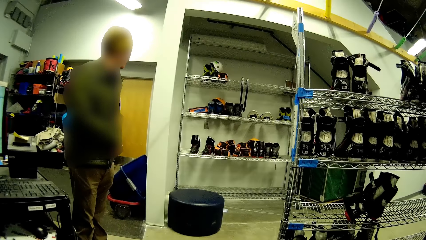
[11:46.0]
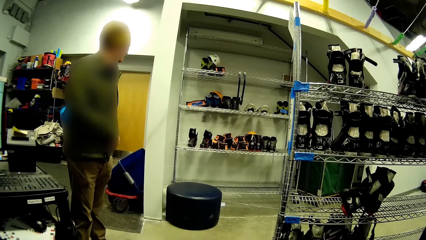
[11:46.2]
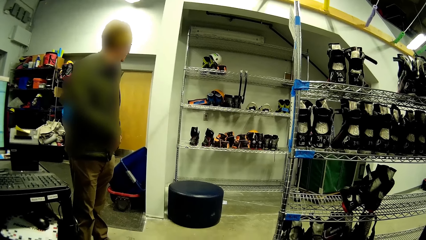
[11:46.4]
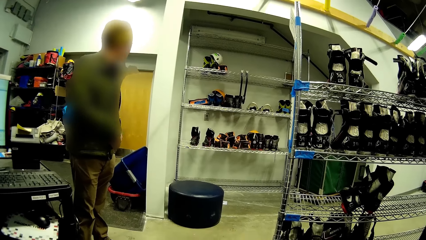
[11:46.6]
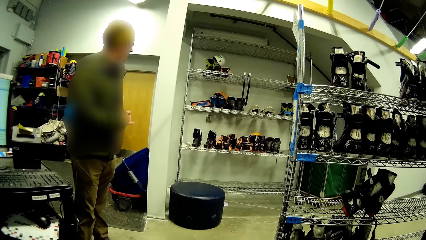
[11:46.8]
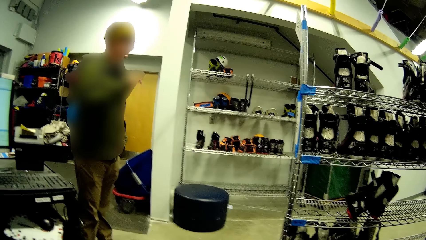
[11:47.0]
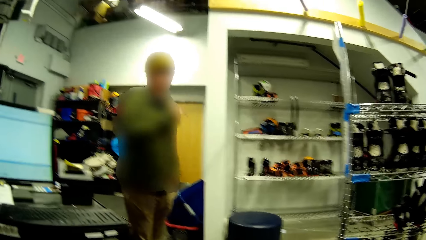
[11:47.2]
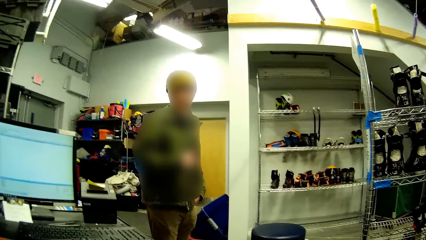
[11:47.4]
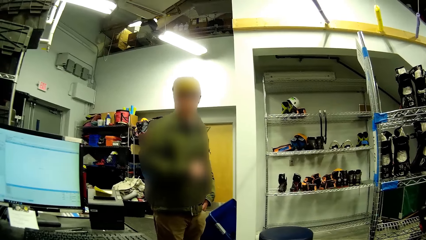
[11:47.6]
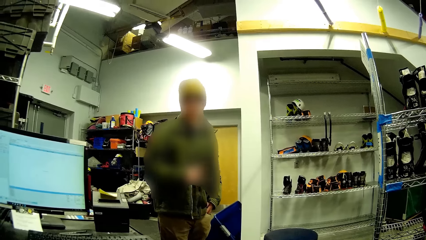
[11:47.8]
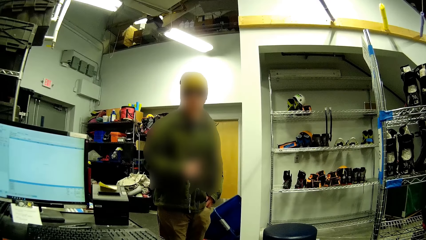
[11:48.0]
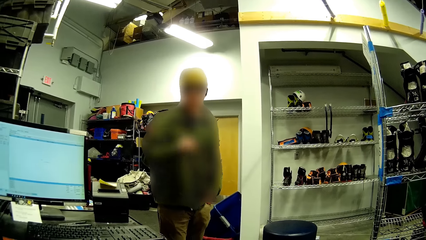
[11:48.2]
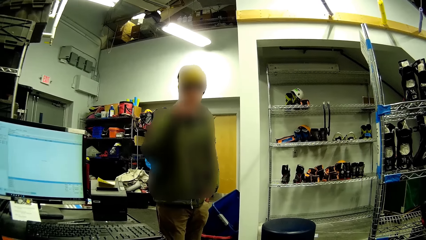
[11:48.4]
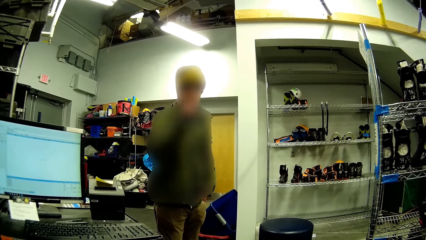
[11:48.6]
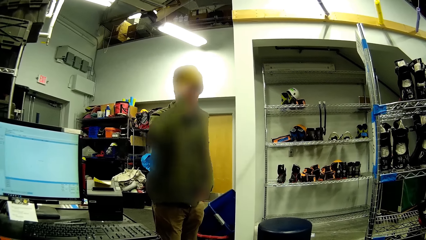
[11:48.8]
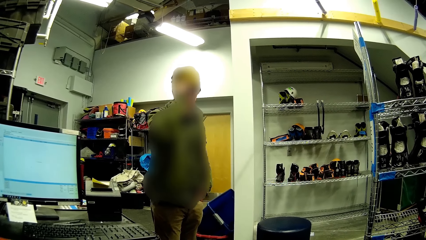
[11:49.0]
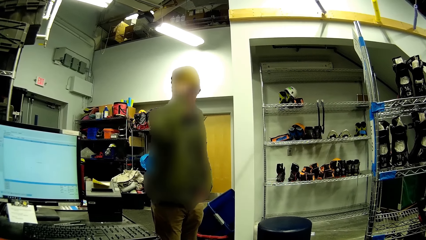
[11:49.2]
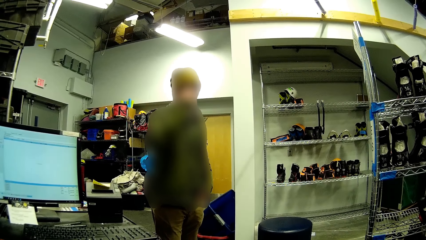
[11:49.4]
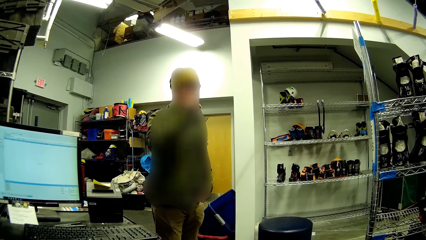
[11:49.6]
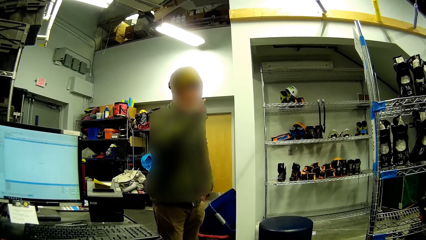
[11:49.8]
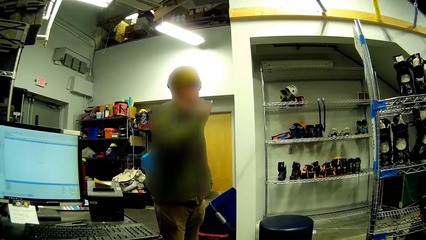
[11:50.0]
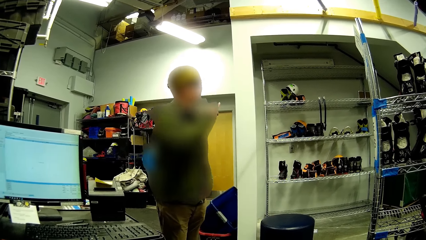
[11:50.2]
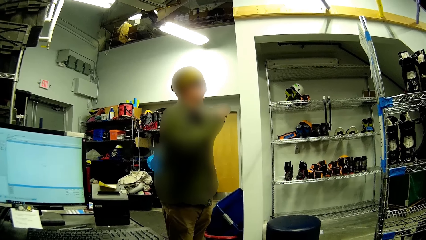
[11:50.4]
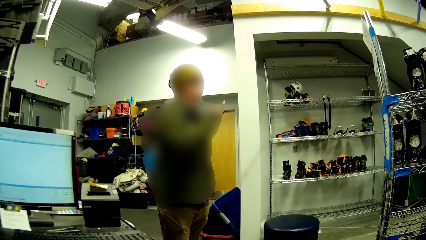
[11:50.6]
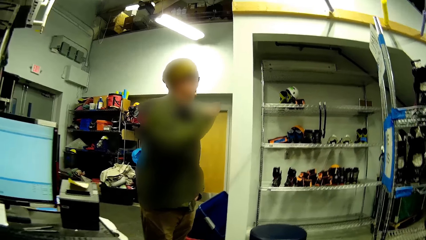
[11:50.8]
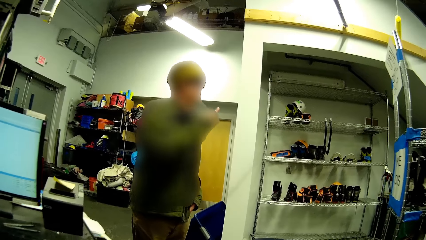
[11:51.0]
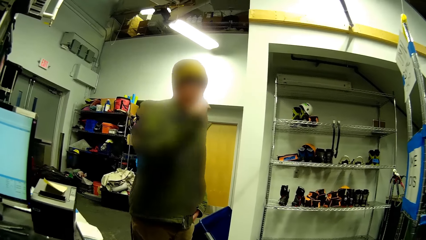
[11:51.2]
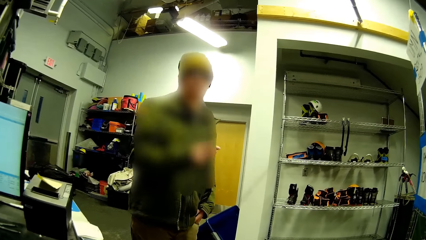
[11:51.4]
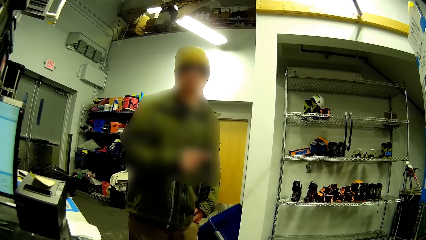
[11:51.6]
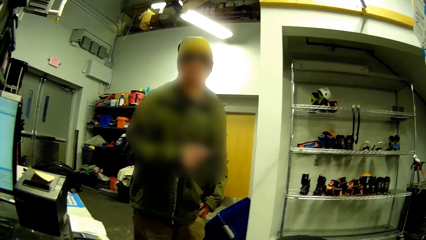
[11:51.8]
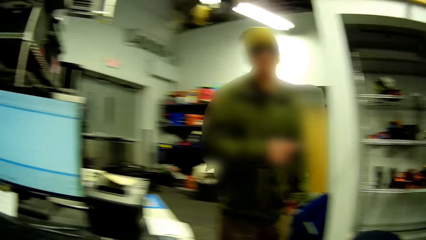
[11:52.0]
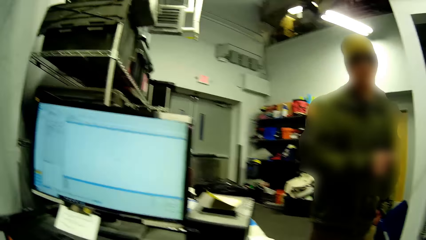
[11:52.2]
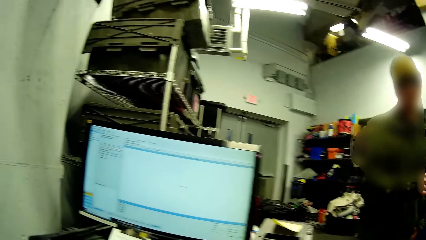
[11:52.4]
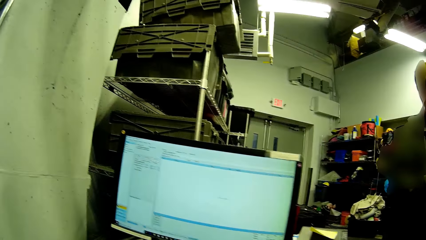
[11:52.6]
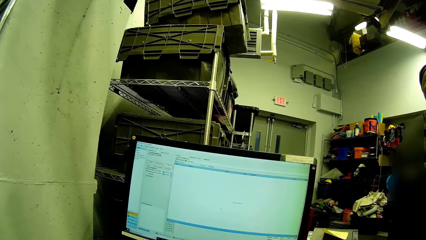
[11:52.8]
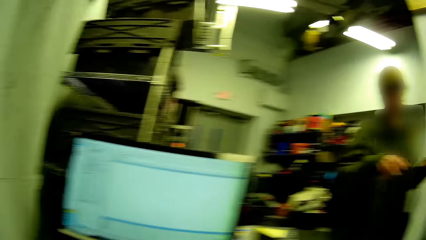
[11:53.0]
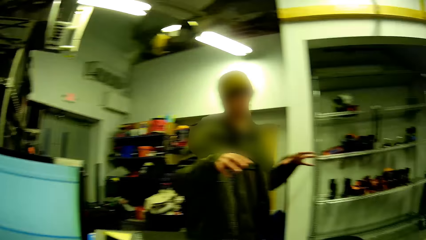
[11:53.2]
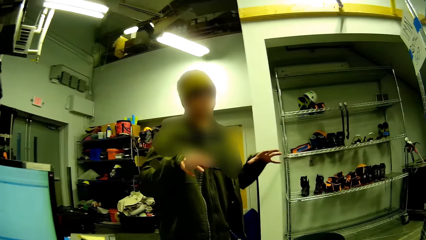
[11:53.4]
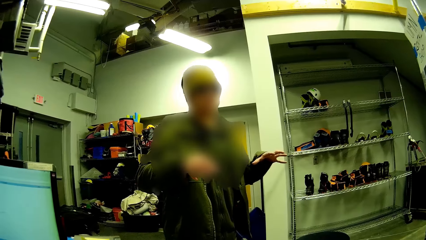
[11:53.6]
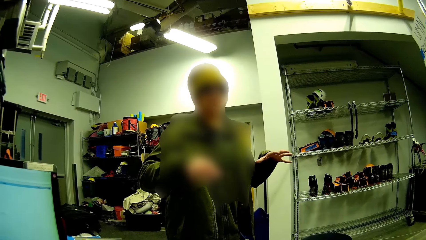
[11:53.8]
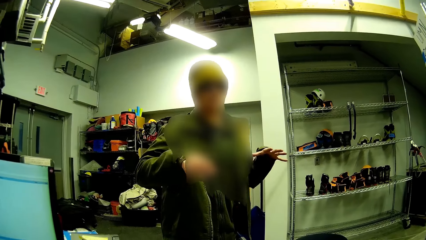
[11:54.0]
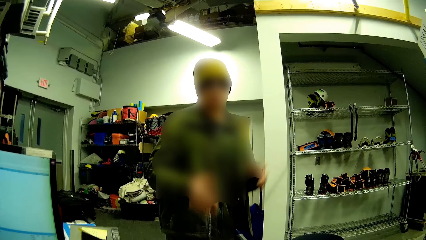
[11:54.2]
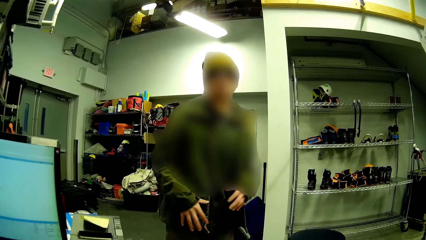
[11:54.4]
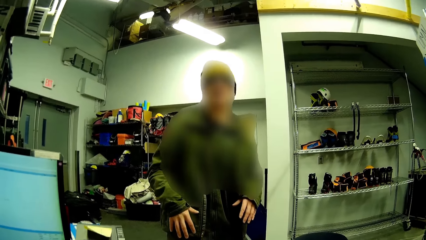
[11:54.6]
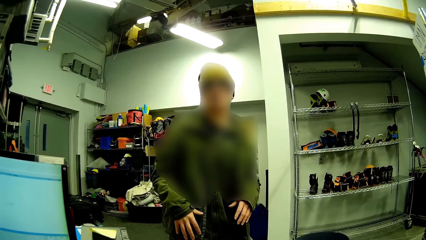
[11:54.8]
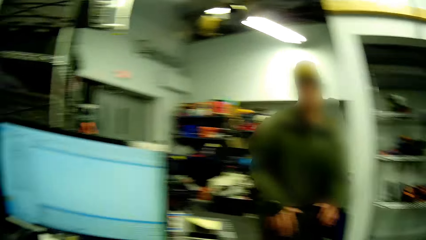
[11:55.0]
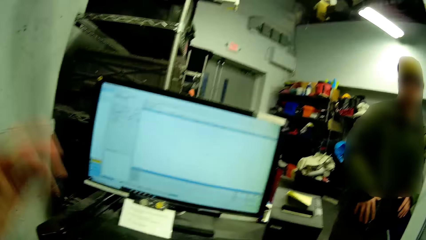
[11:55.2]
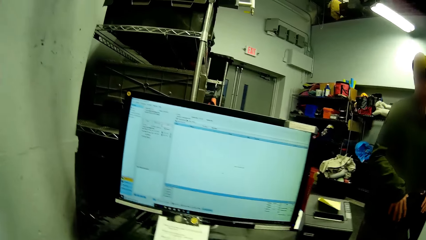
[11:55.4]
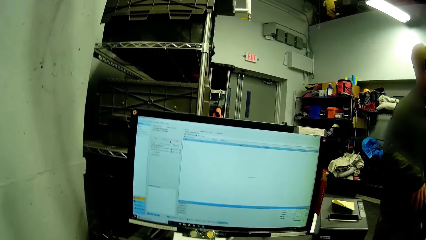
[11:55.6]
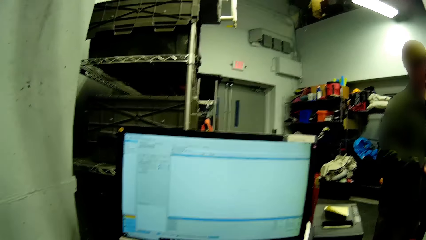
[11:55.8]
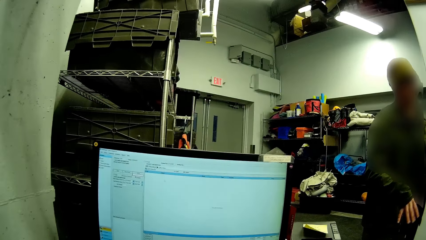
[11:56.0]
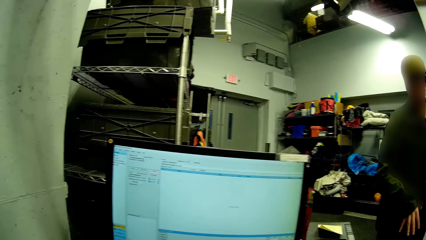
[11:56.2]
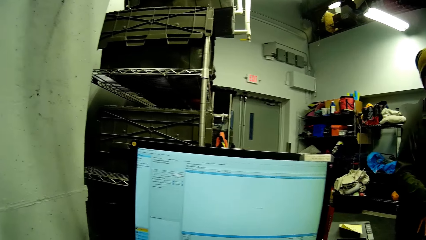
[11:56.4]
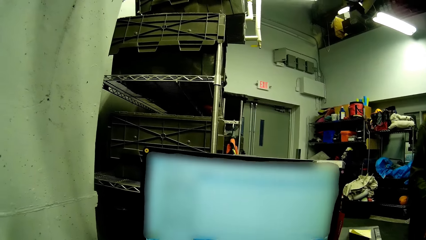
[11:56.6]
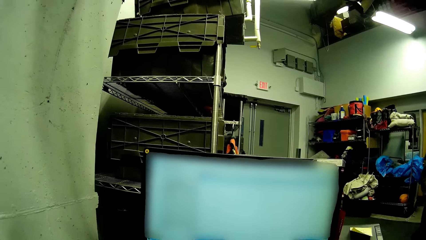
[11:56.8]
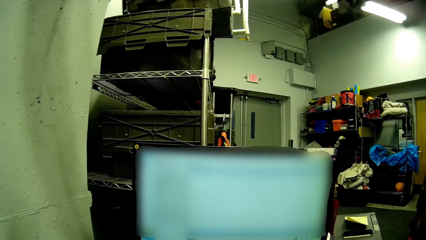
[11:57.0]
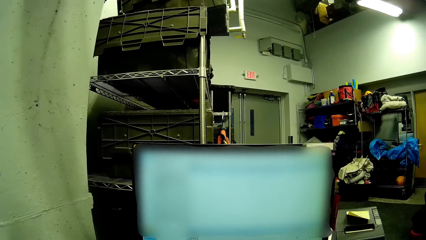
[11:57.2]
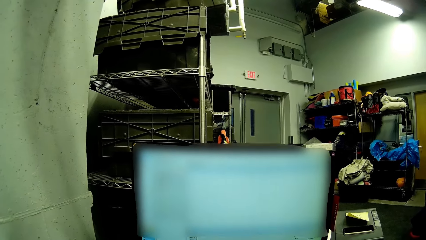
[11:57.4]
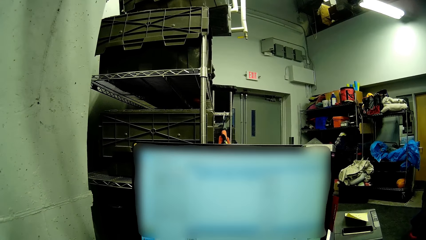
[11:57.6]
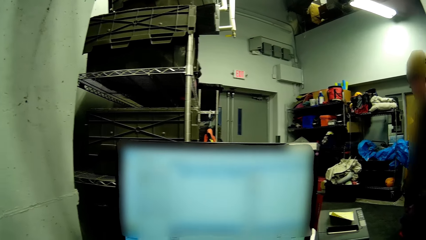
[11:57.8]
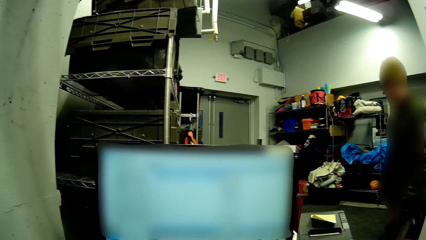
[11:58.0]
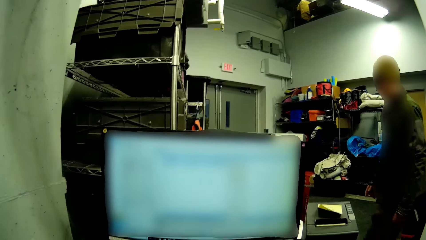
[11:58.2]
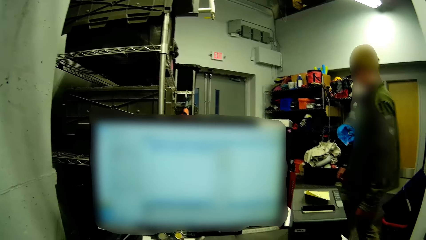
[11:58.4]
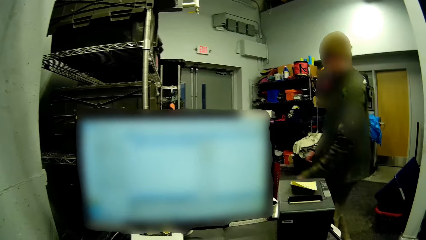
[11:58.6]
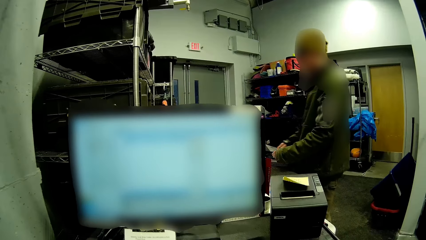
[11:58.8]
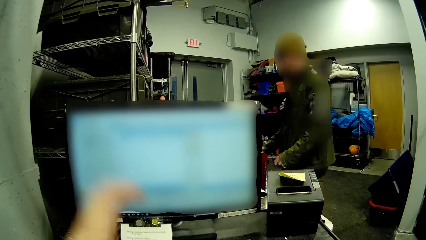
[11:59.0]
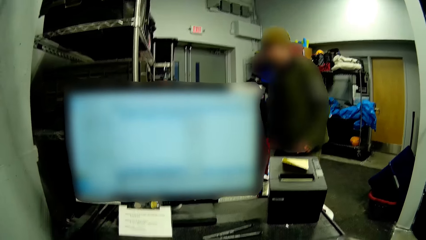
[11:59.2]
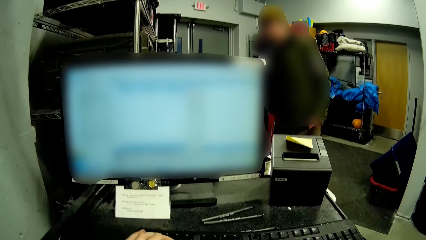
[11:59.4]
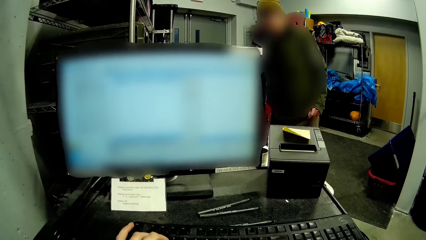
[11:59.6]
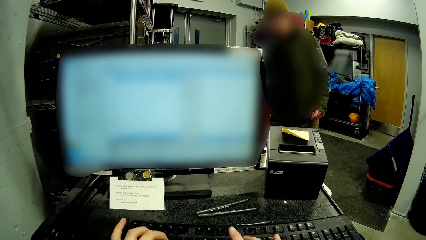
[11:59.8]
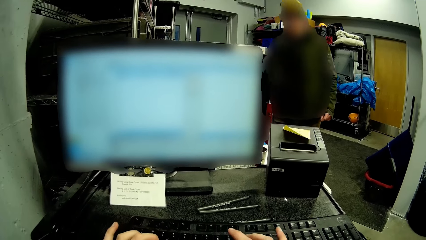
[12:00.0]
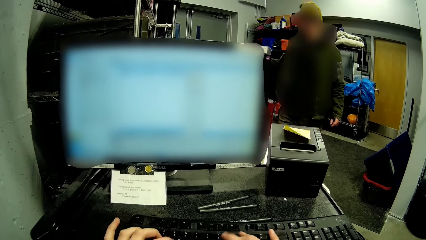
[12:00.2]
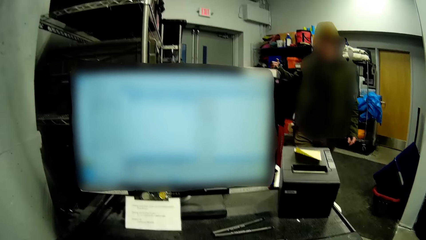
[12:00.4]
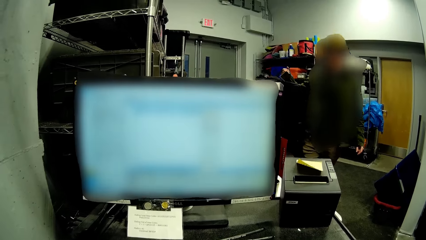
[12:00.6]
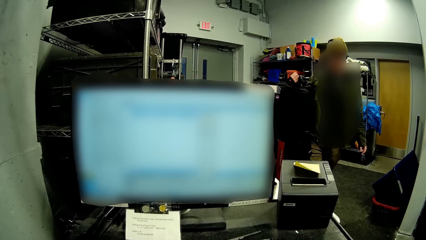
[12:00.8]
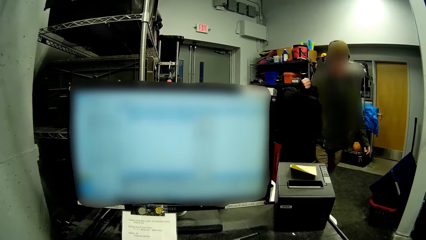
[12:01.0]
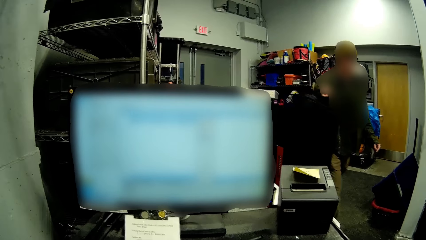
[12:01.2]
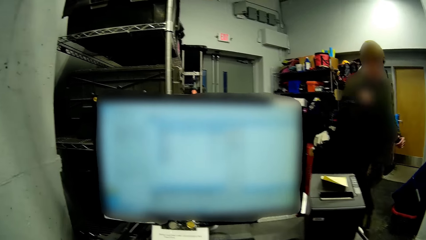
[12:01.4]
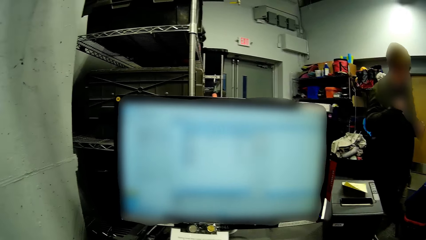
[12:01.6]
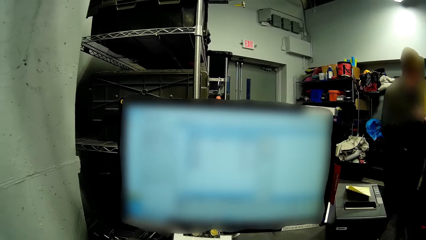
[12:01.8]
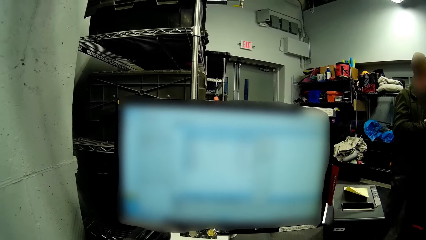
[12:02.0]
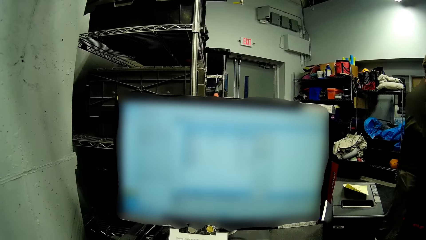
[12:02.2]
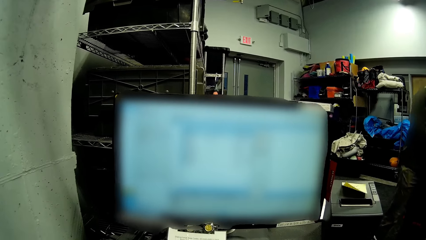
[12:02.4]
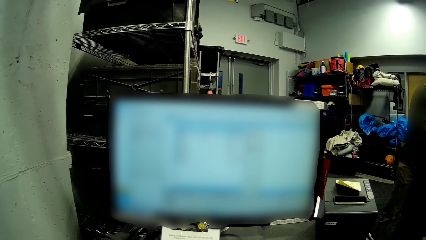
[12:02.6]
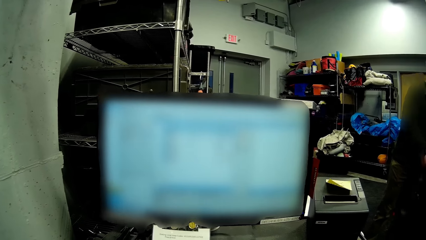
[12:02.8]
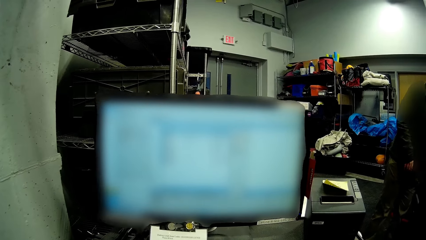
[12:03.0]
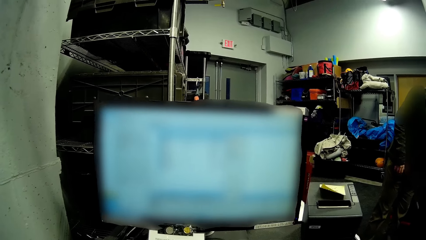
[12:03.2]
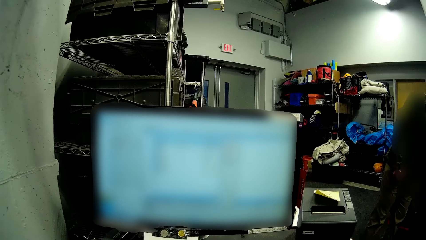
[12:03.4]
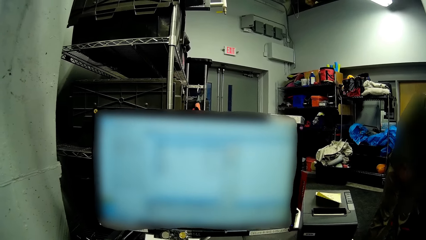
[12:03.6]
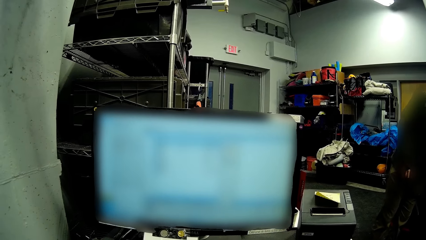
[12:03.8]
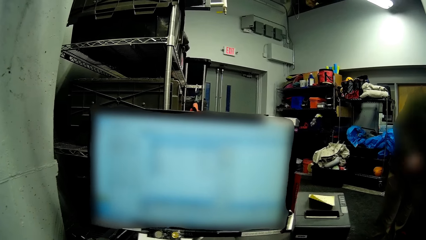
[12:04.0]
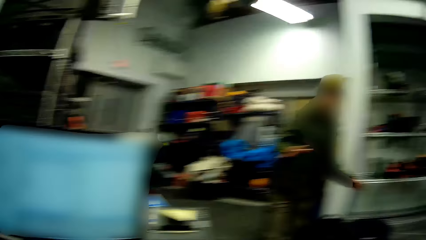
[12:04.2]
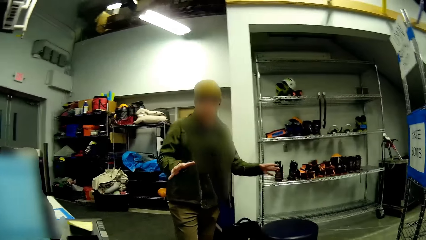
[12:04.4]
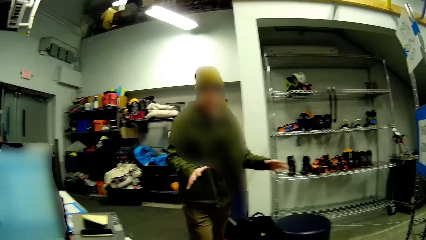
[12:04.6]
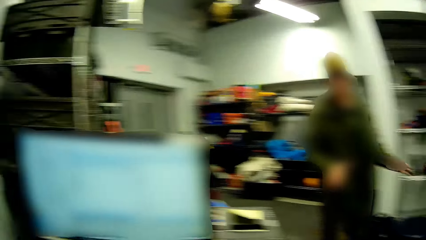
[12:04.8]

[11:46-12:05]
The man demonstrates with both hands. The man walks to the table. The camera wearer types on the keyboard with her hands. The man picks up his bag from the table. The man walks away from the table.
